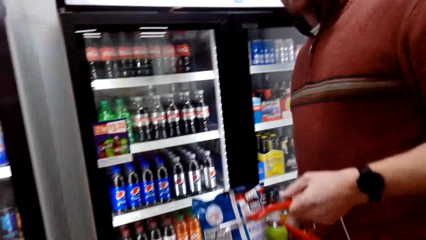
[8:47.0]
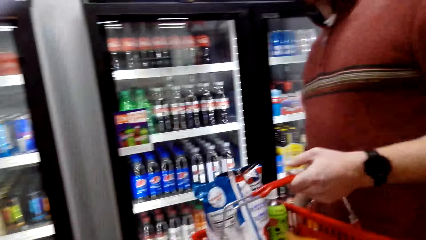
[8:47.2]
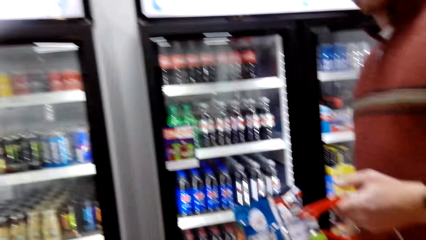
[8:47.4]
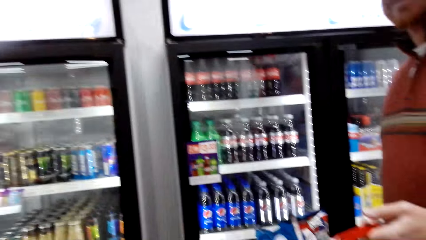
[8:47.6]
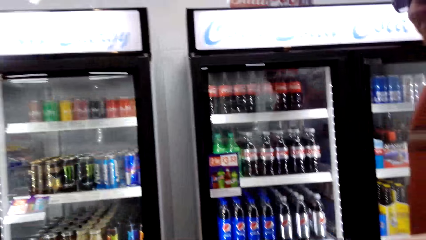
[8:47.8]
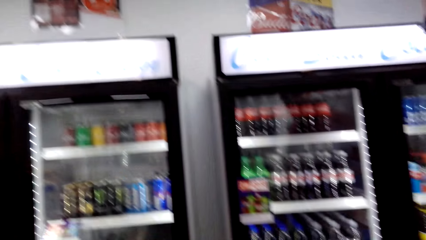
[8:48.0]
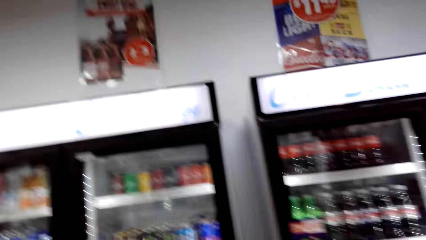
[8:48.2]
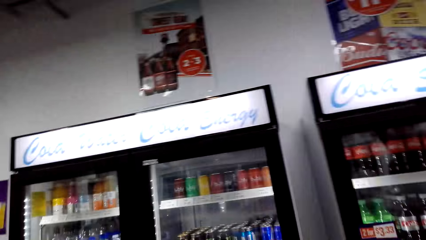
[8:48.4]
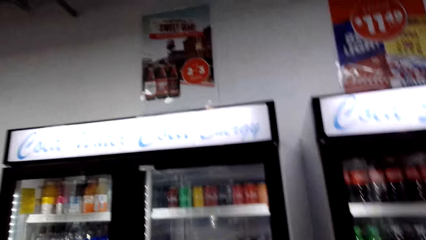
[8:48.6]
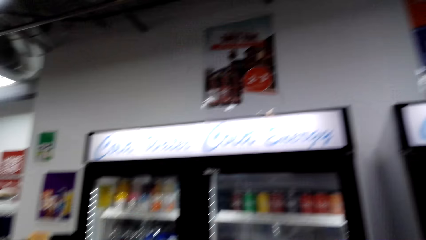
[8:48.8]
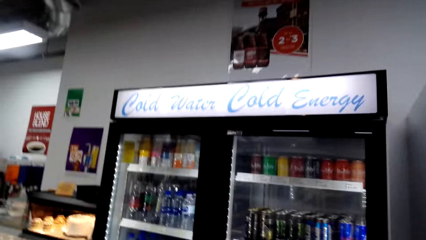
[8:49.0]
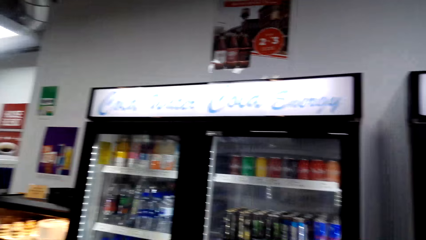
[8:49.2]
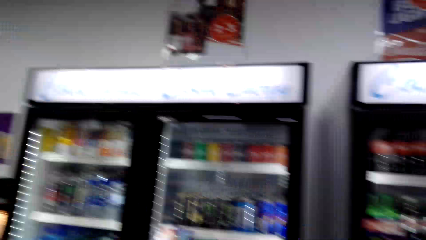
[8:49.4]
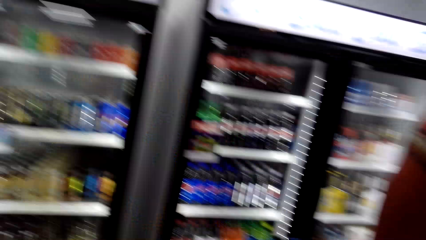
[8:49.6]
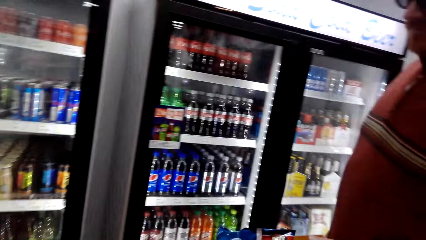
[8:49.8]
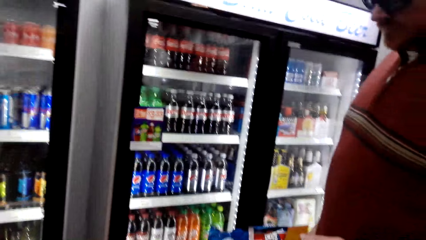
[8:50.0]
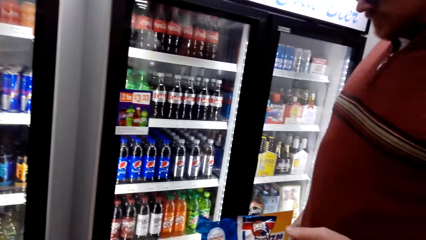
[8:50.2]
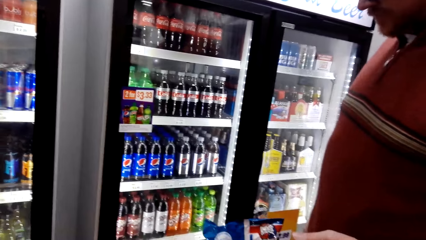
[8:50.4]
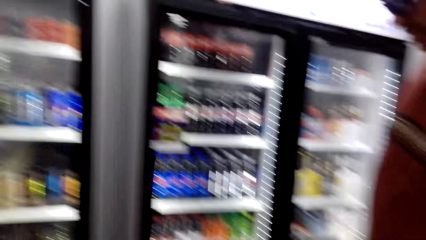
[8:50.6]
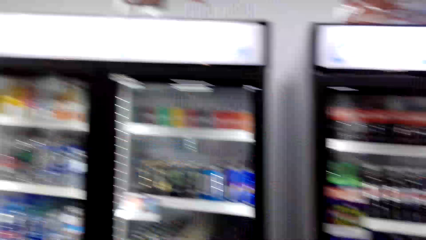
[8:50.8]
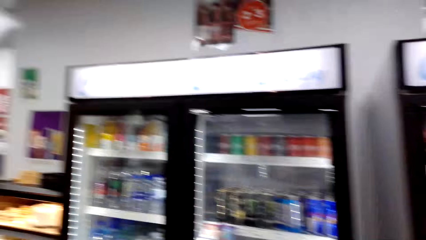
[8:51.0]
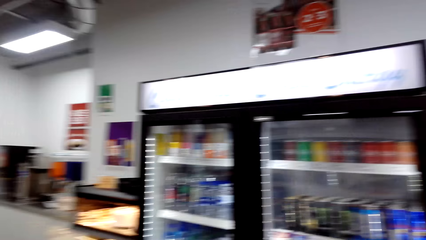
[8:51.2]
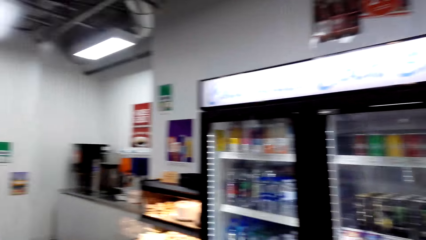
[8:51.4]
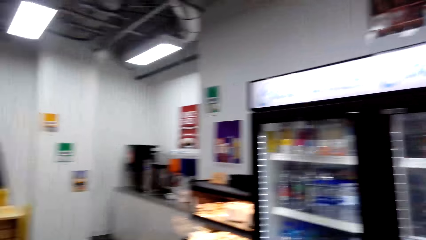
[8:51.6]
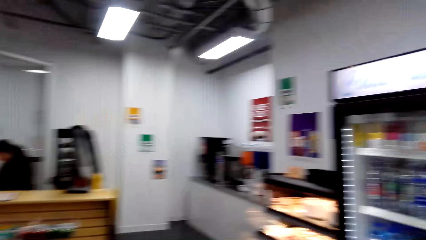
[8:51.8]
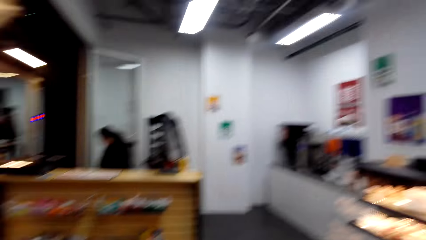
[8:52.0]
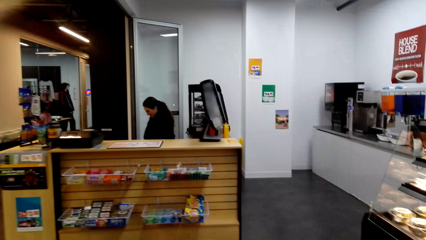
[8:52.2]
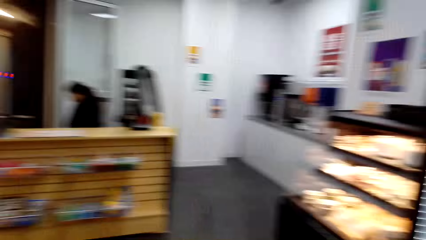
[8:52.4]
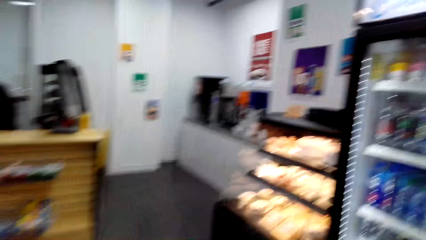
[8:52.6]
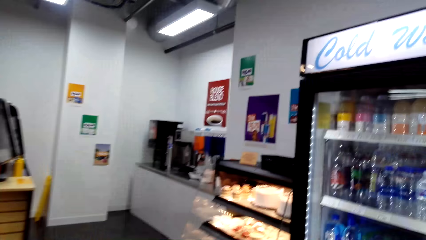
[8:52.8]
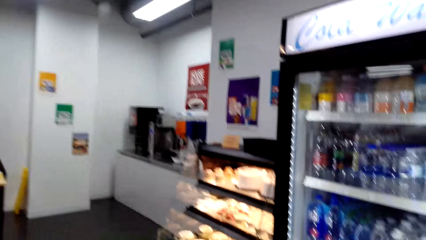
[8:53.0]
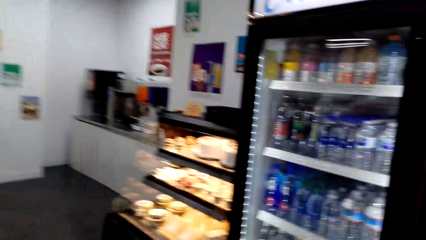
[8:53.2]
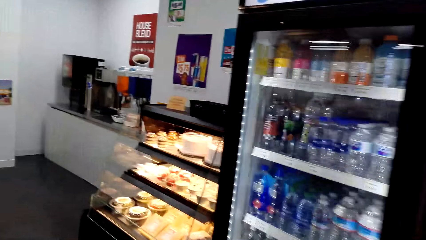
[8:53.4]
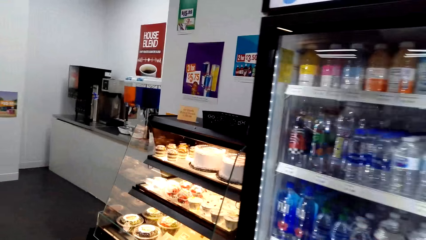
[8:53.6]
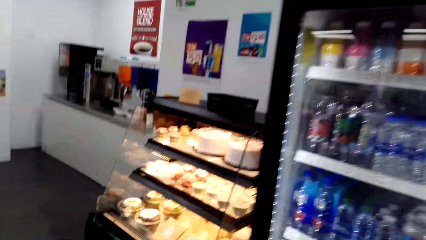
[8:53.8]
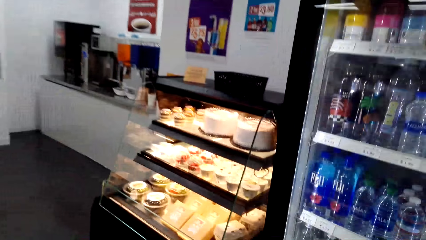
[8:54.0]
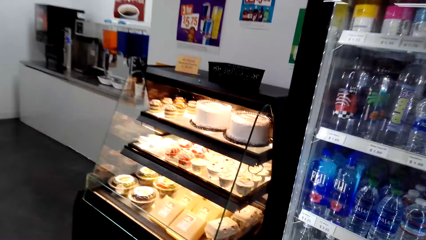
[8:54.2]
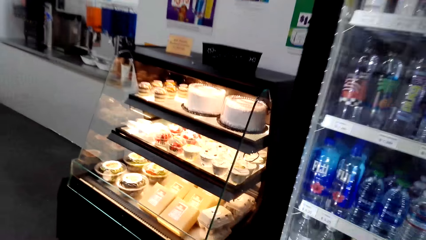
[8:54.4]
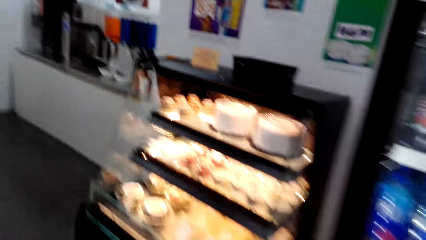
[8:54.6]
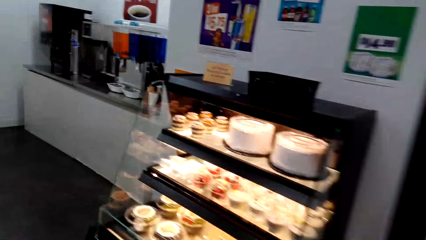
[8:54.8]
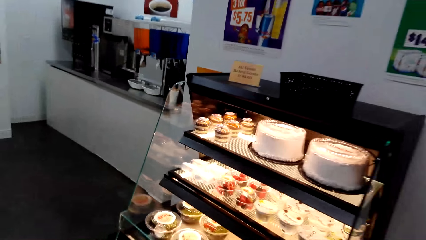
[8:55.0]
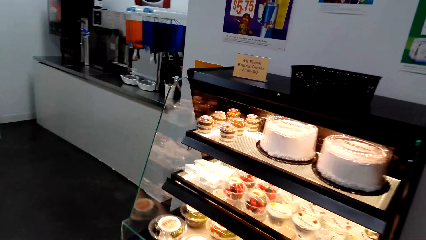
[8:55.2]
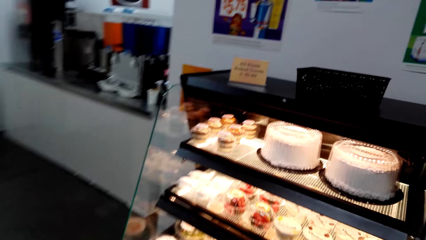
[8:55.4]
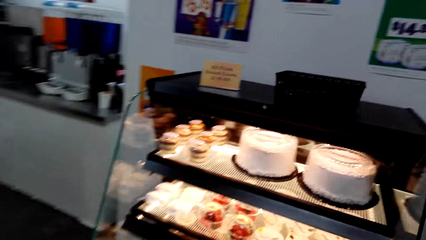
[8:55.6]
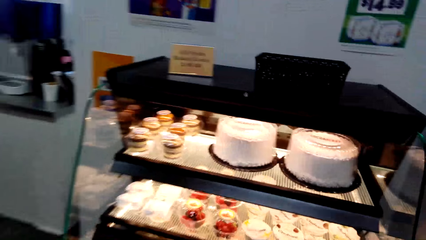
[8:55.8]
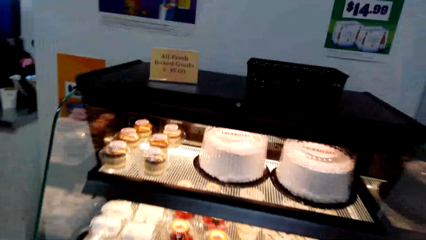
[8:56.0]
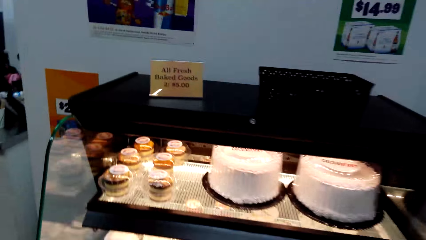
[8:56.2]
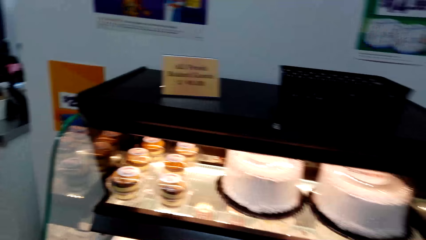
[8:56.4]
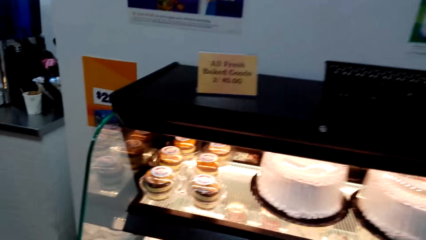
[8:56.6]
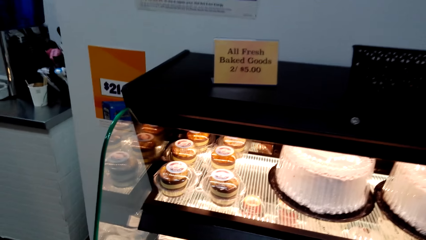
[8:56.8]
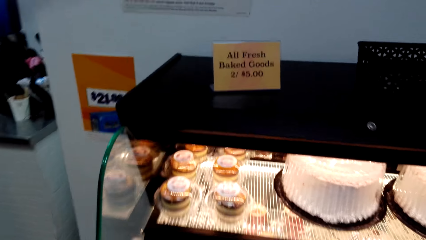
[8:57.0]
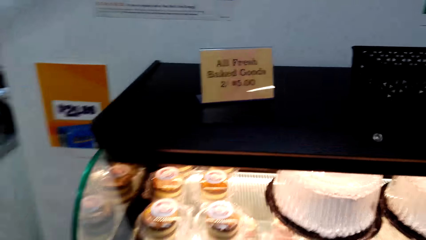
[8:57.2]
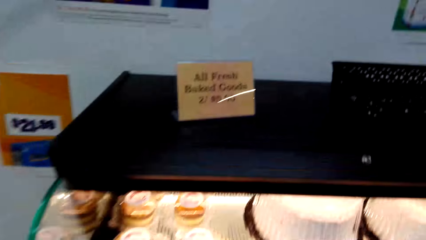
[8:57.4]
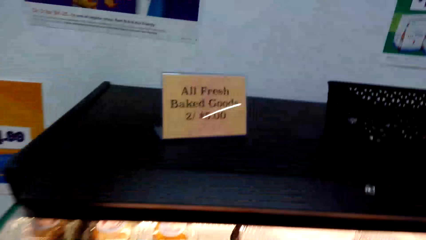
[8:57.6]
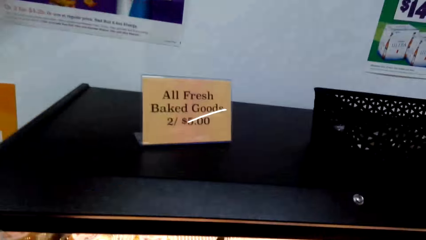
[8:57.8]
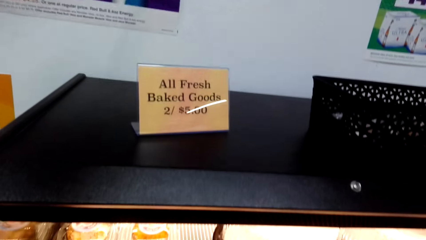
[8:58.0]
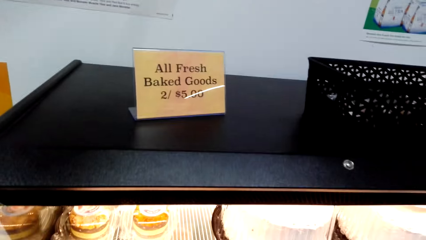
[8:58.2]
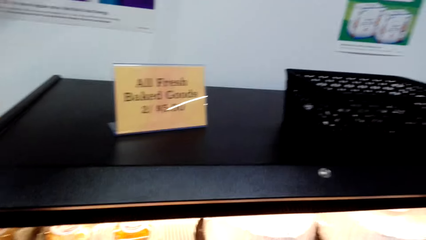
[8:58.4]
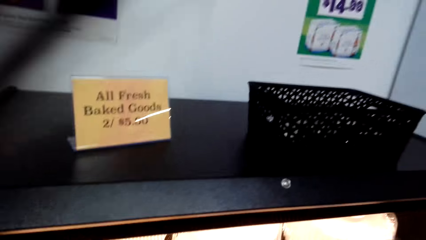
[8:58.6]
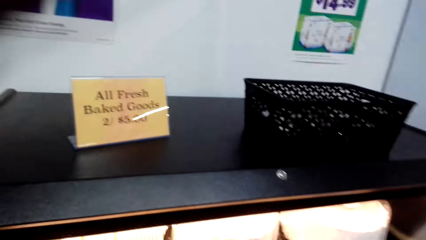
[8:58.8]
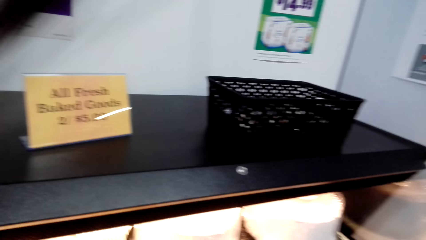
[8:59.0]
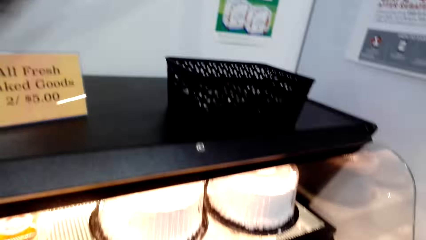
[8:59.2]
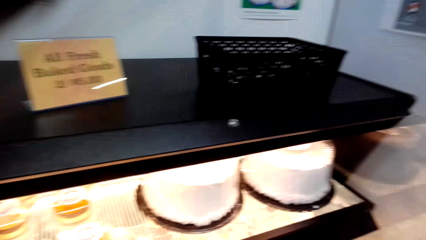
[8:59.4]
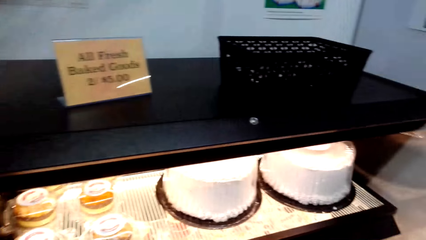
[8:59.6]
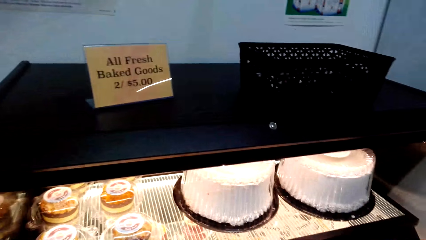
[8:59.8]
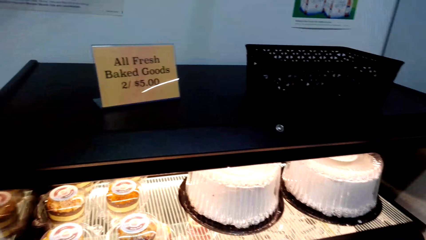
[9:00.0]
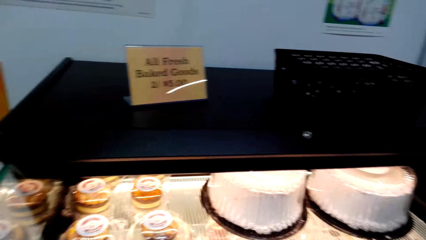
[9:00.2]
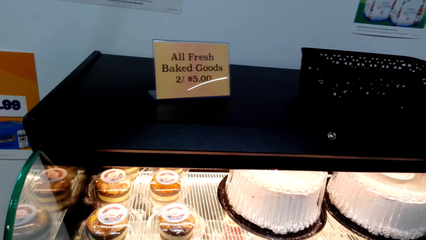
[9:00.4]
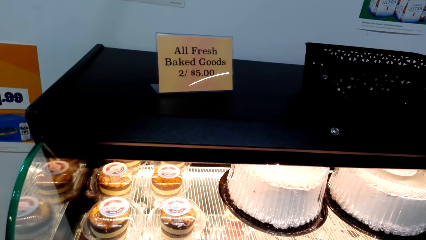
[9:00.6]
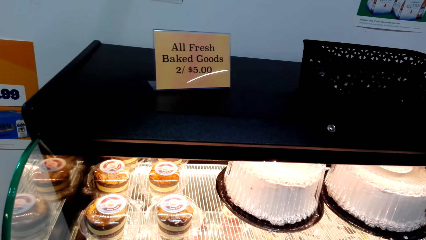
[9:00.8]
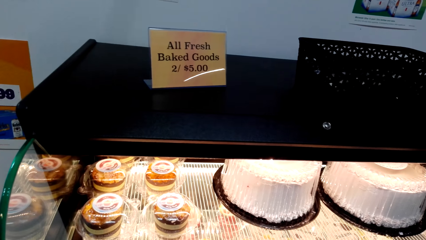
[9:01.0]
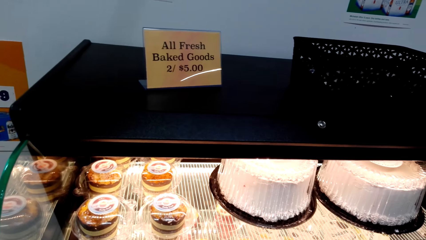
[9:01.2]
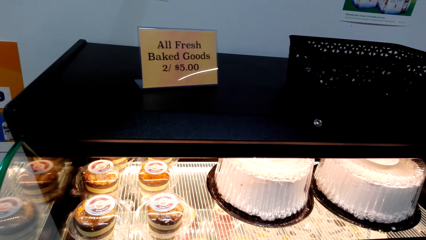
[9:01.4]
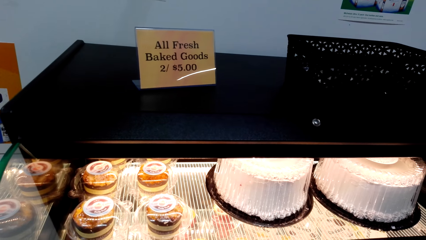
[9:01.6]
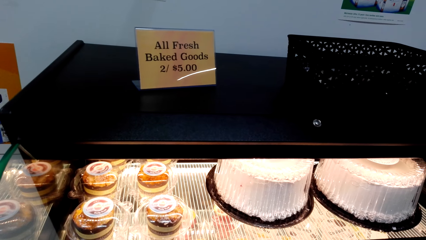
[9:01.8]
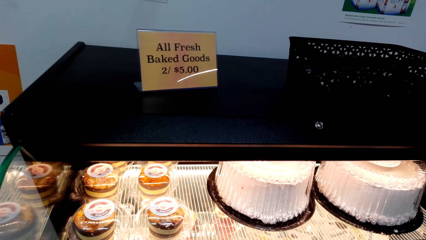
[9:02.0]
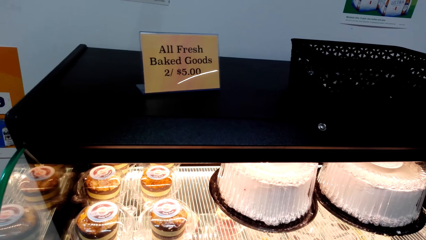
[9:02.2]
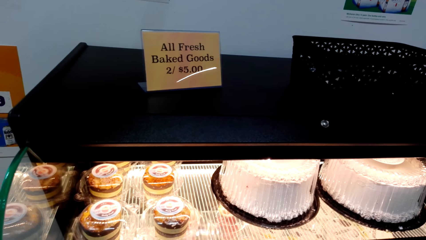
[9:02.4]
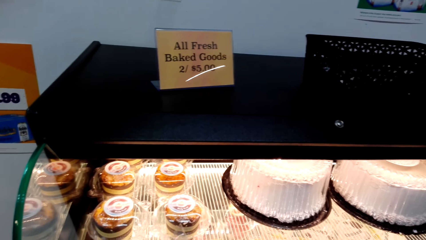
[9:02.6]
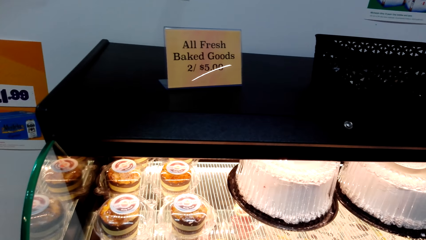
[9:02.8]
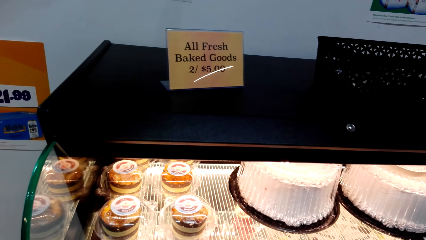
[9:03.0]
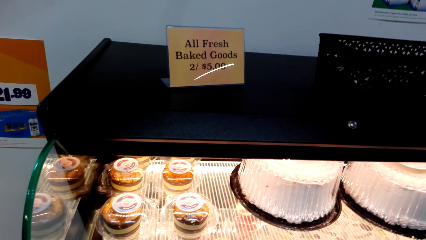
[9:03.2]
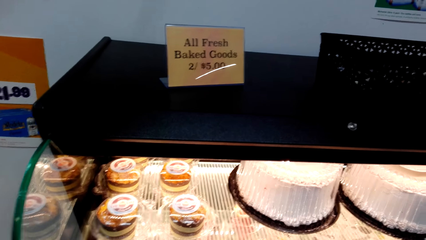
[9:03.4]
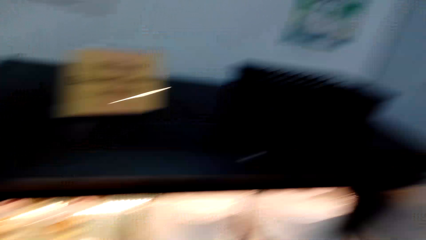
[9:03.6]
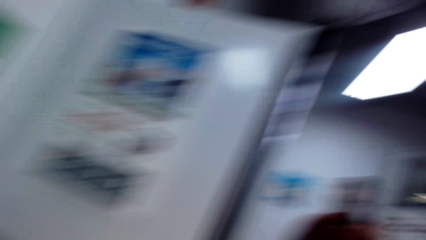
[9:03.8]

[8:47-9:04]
A man adjusts a basket. The camera wearer converses with the man. They look around the supermarket and walk around in the supermarket. They view around a baked goods display and look at the cakes in the shelf.
